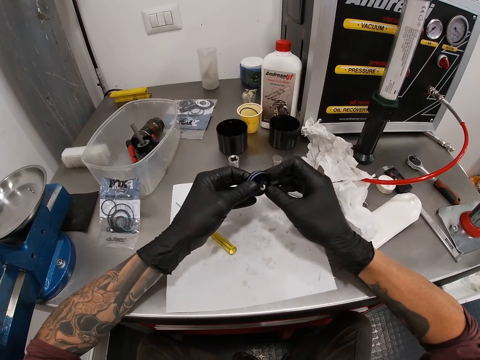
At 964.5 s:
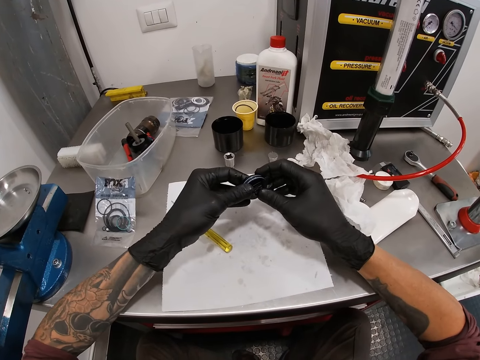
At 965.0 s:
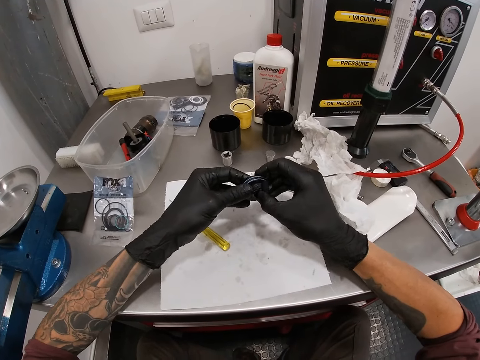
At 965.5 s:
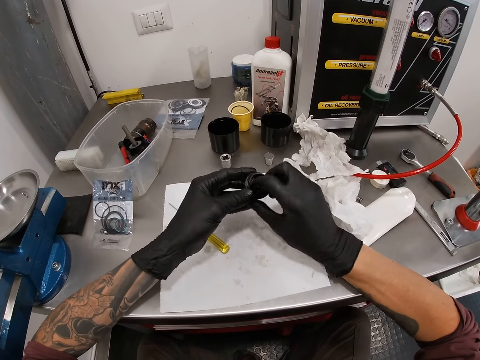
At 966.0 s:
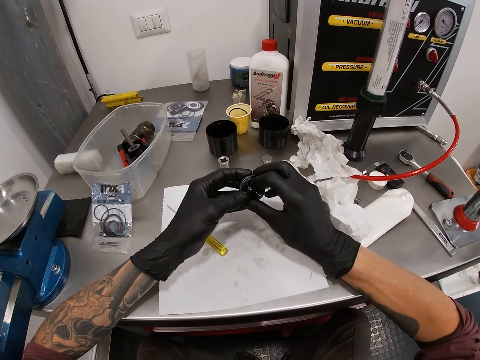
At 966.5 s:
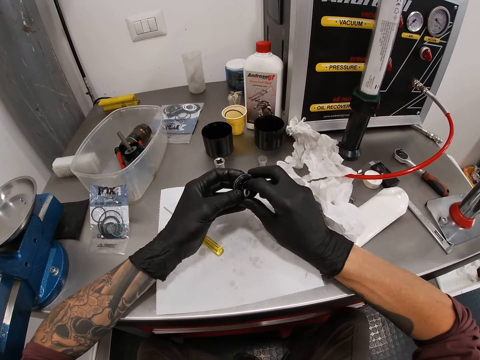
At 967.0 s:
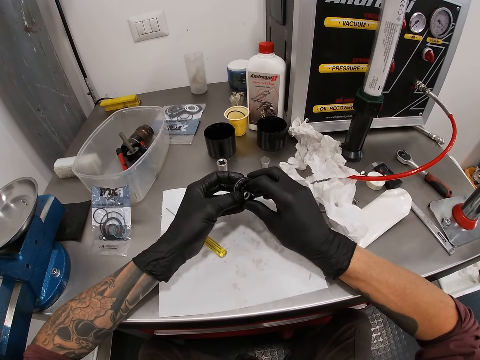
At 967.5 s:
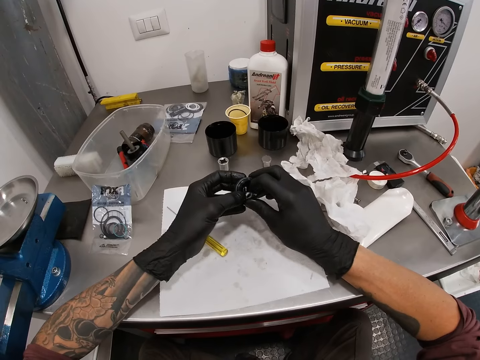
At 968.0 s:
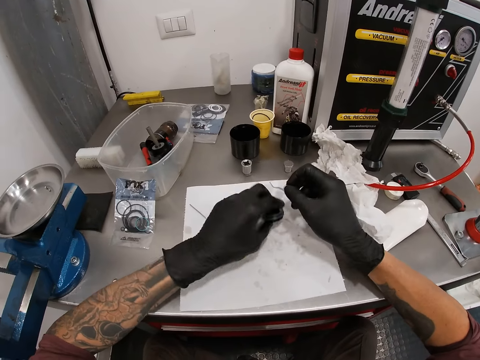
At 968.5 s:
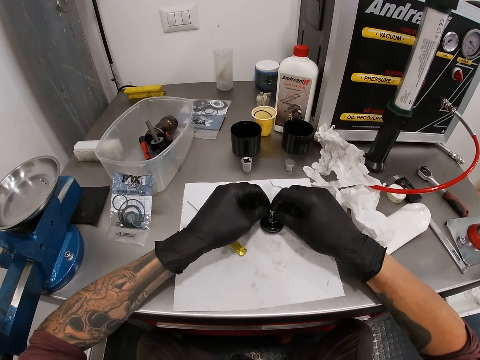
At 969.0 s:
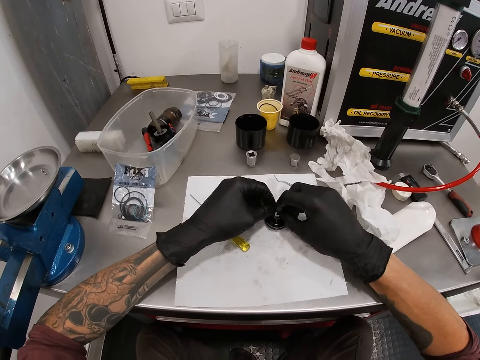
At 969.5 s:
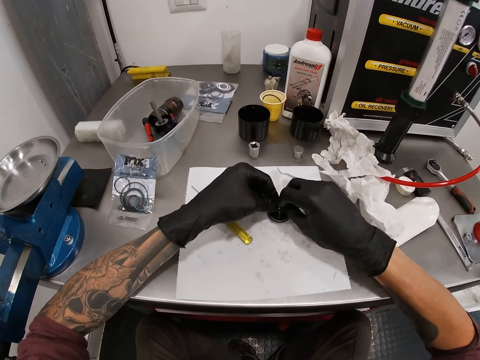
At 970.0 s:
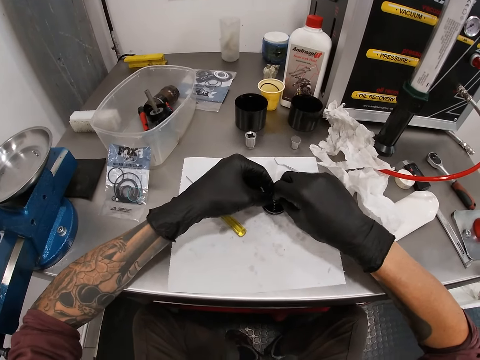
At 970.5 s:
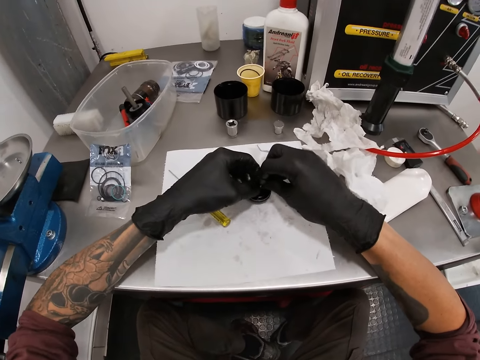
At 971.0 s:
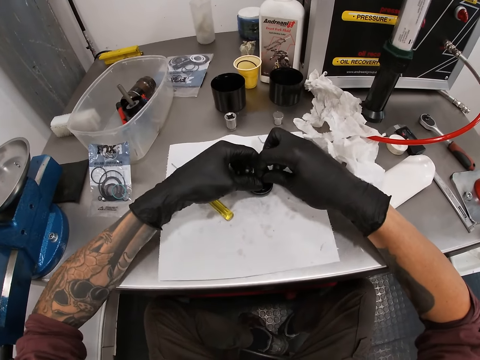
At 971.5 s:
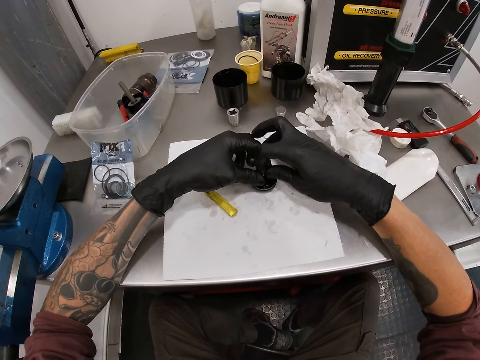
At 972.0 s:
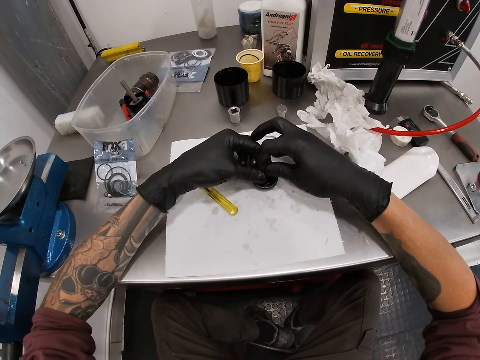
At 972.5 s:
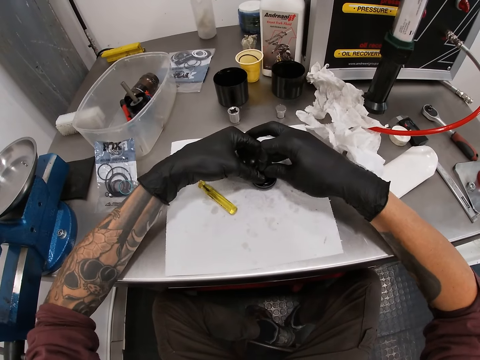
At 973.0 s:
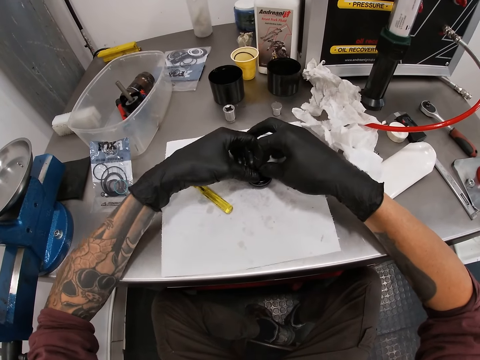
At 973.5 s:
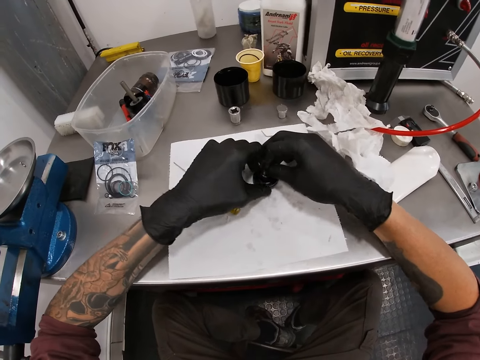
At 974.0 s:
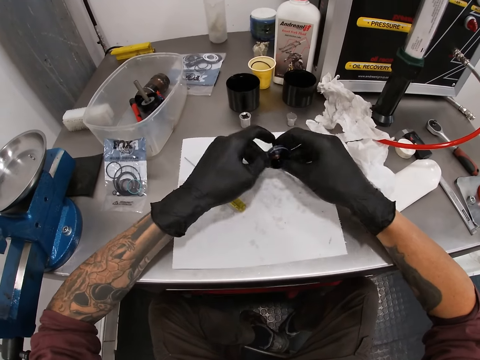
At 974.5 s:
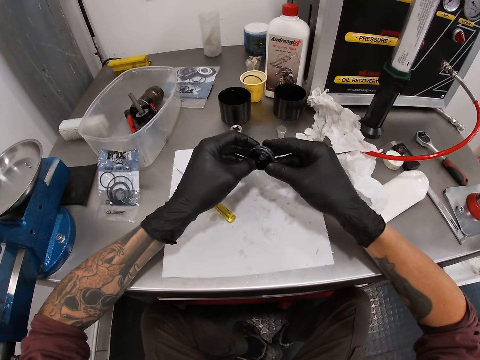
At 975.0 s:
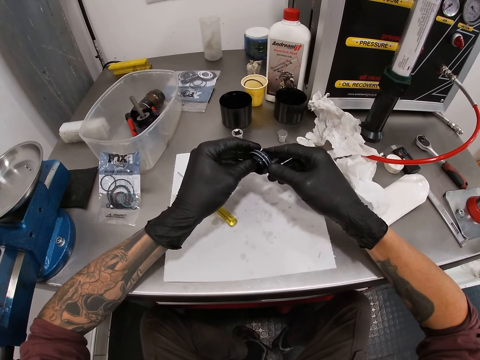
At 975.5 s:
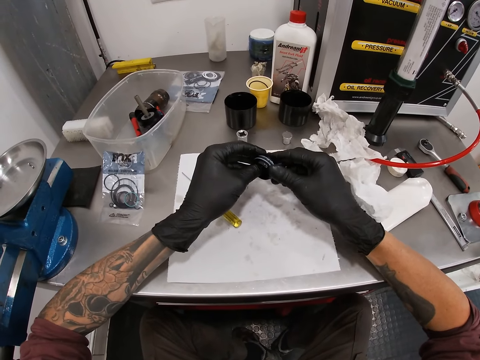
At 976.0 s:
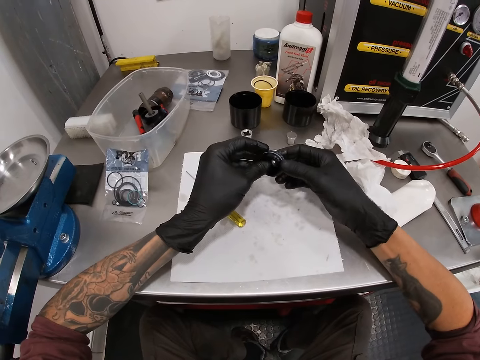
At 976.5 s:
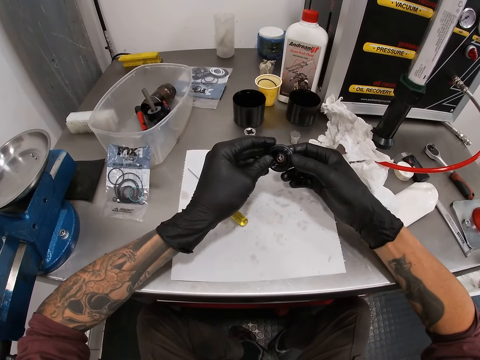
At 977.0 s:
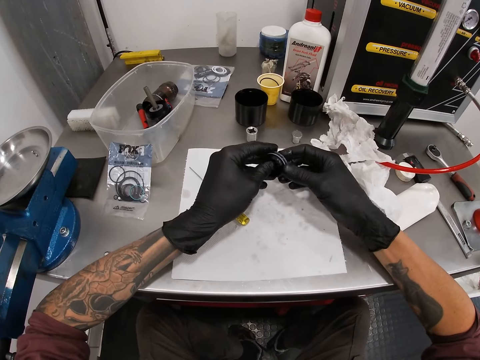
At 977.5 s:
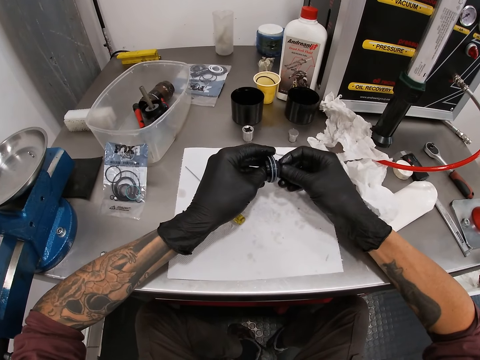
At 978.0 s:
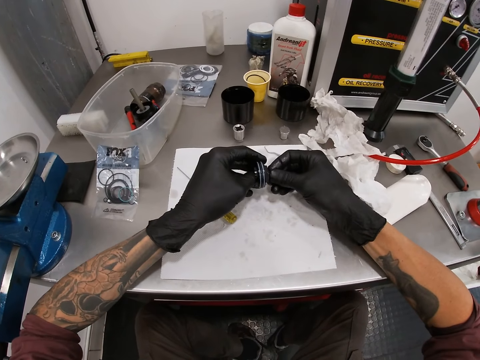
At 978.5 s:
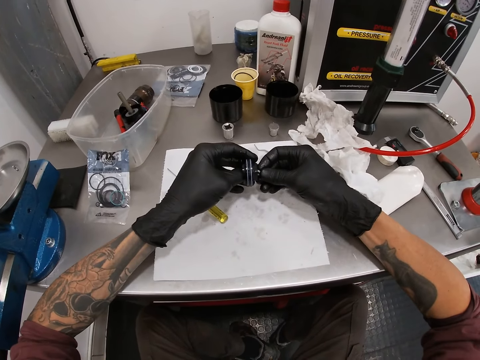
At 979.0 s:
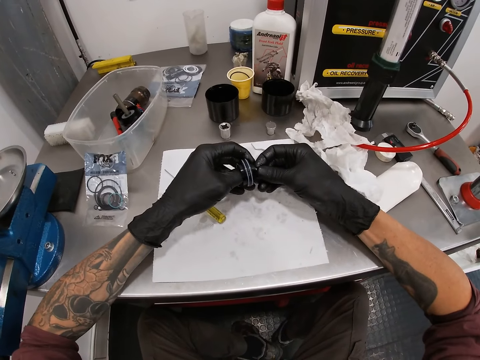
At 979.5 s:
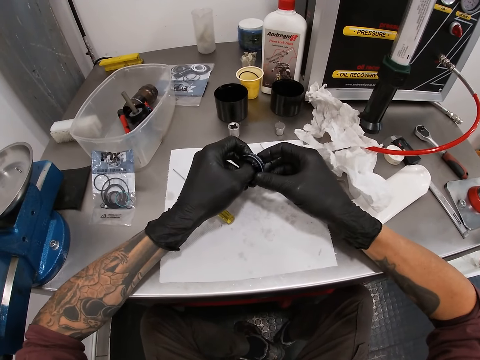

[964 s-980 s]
The camera wearer drops the bearing on the paper with his left hand. He inserts the seal ring into the bearing with both his hands. He picks the bearing from the paper on the workbench with both his hands. He inserts the seal ring into the bearing with both his hands.

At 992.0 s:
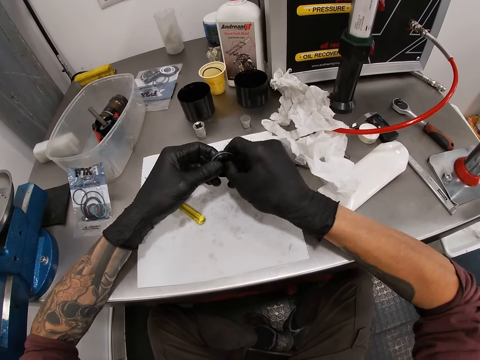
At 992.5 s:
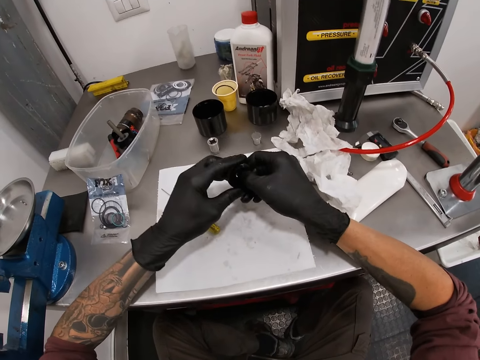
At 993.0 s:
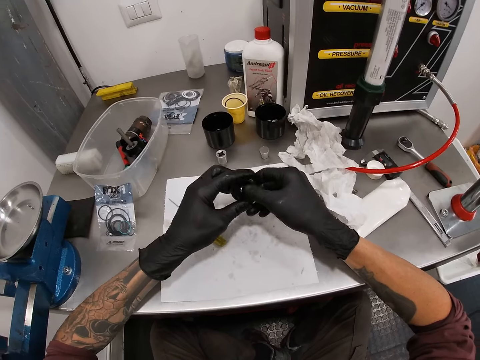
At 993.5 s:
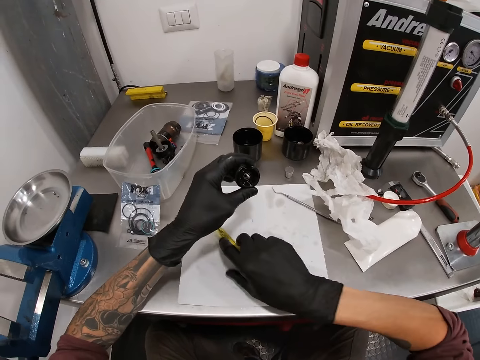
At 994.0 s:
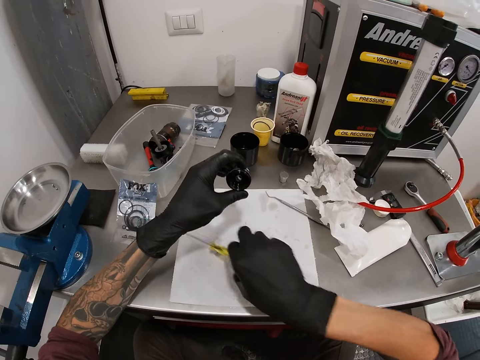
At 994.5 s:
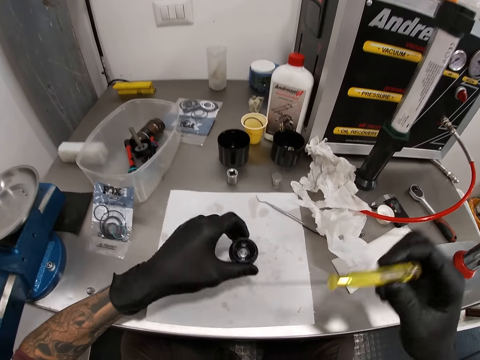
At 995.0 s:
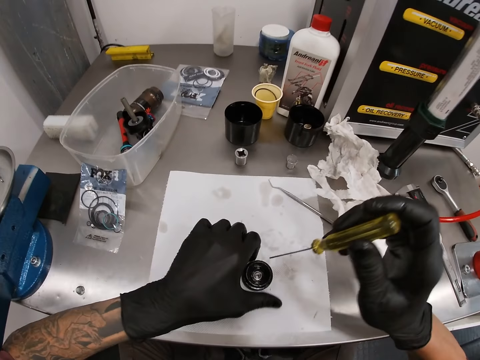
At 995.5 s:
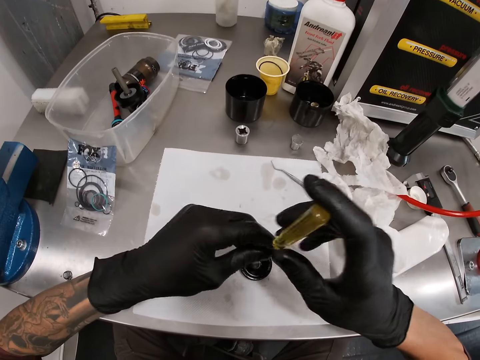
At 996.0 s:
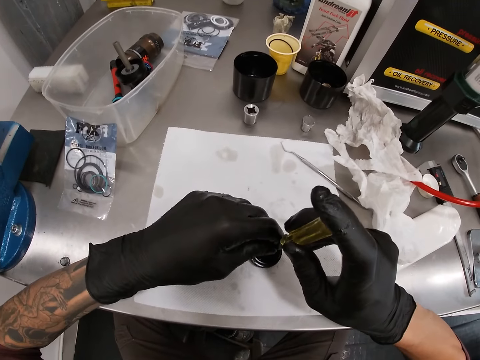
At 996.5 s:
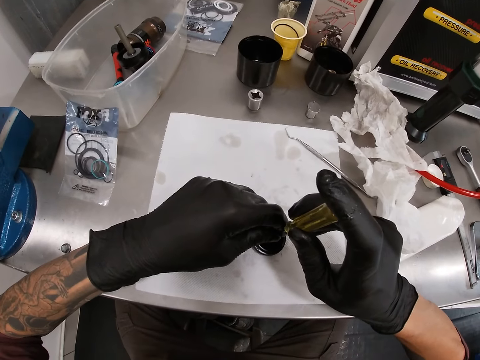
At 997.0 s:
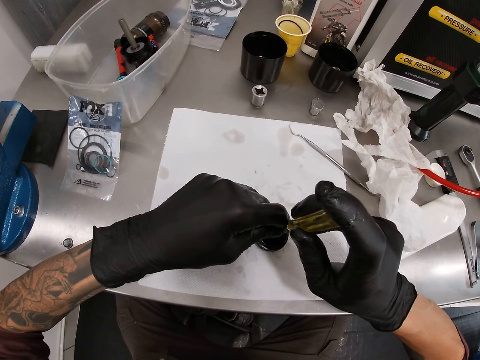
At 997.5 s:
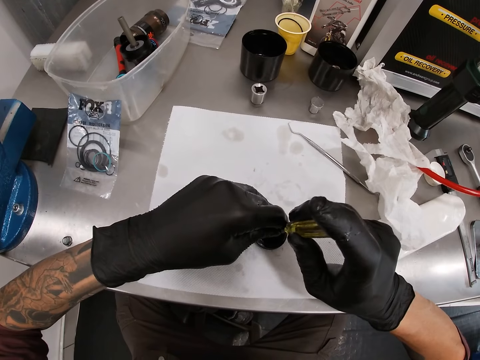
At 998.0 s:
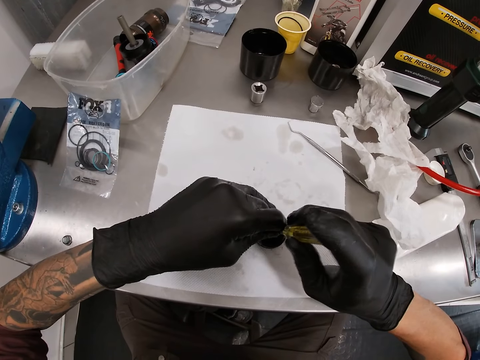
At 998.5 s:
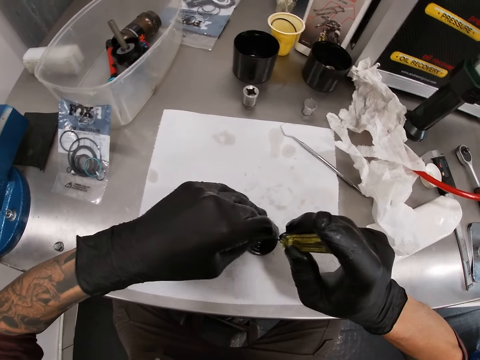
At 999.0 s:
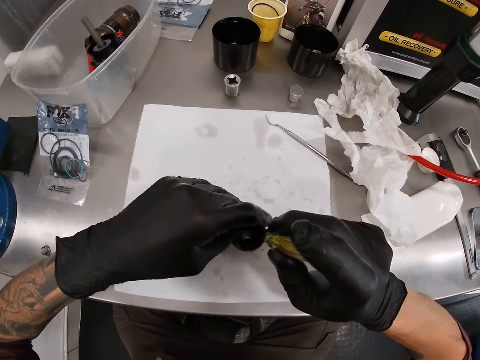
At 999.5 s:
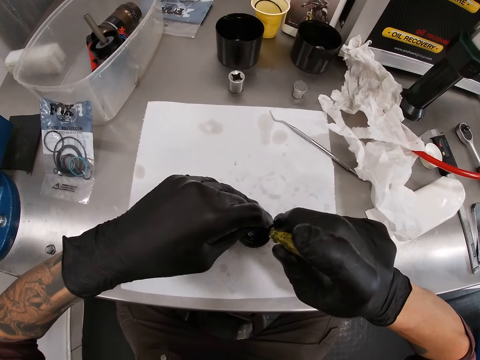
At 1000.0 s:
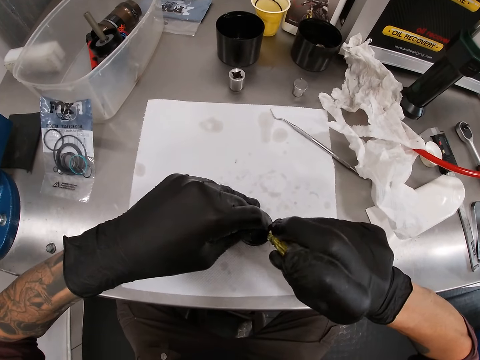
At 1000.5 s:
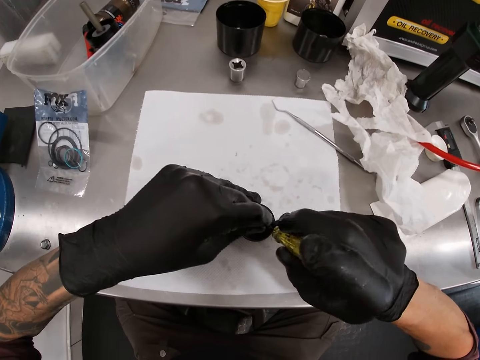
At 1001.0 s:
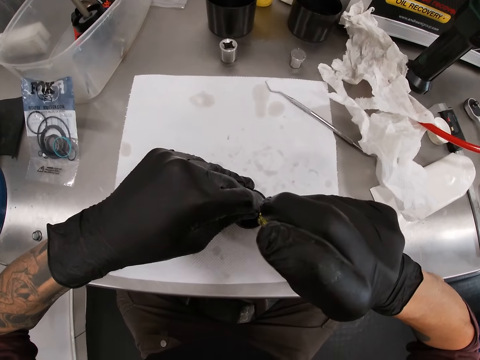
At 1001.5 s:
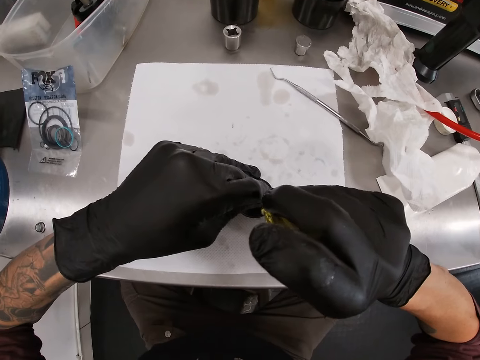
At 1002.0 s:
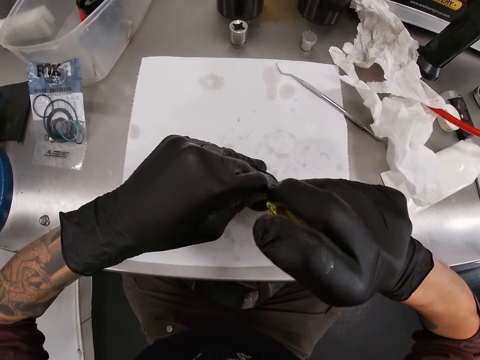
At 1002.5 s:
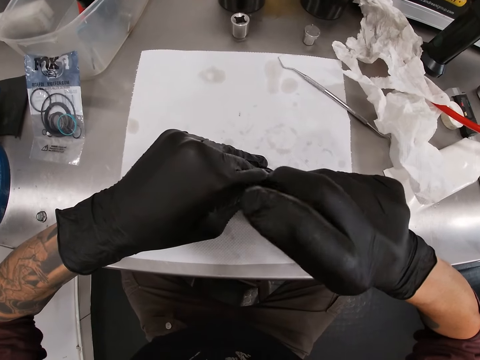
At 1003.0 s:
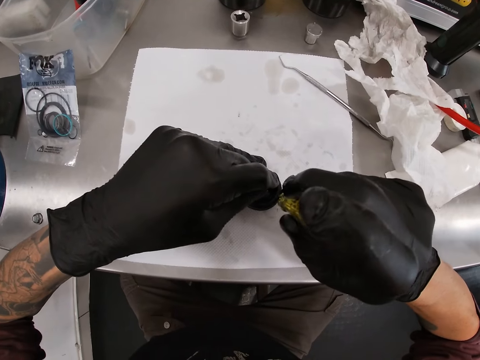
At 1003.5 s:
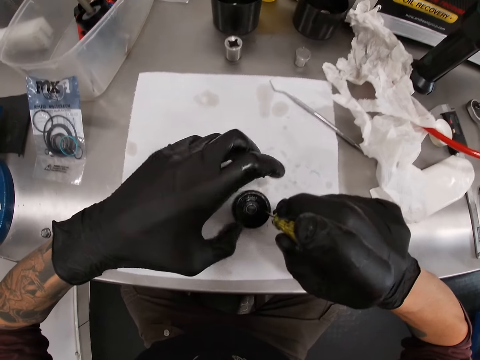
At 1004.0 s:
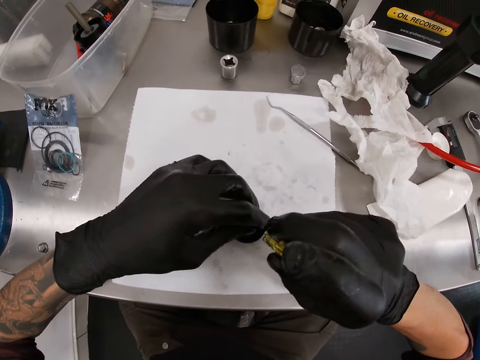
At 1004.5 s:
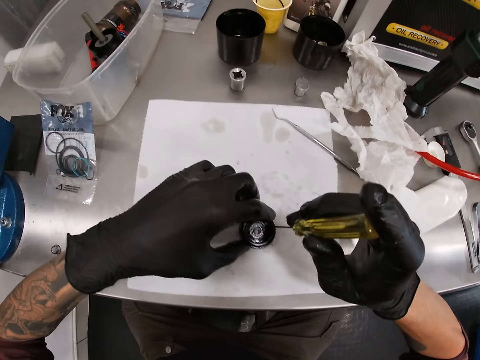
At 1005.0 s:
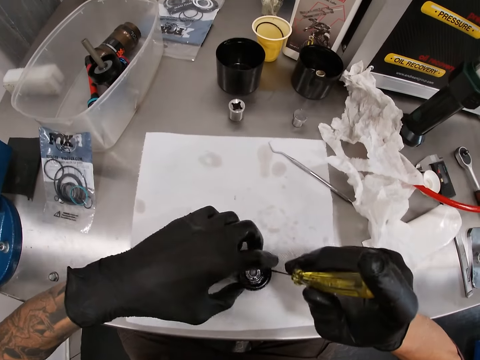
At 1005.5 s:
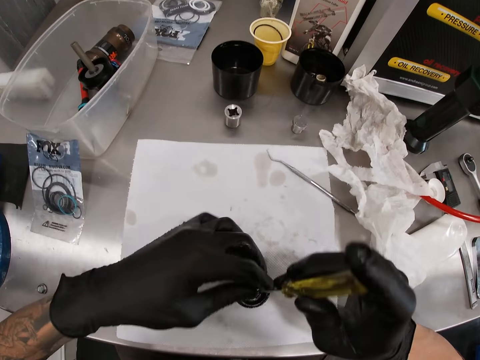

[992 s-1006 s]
The camera wearer picks a screwdriver from the paper on the workbench with his right hand. He drops the bearing on the paper with his left hand. He fits the seal ring in the bearing with the screwdriver in both his hands. He tightens a nut with the screwdriver. He adjusts the bearing on the paper with his left hand.
